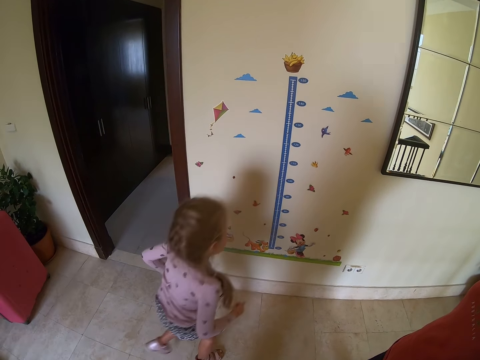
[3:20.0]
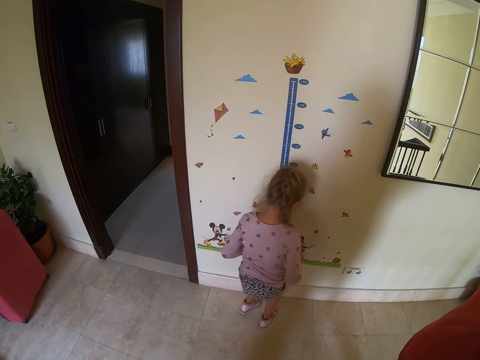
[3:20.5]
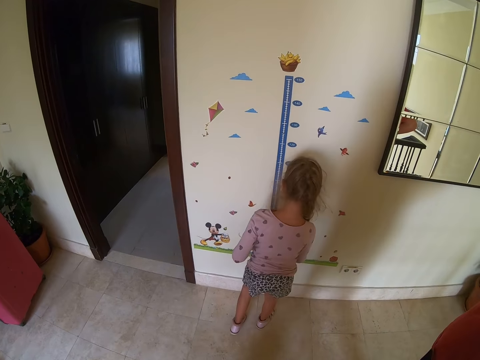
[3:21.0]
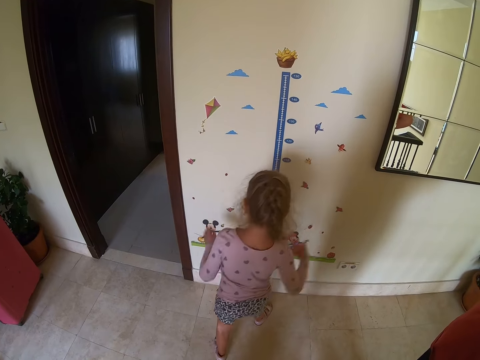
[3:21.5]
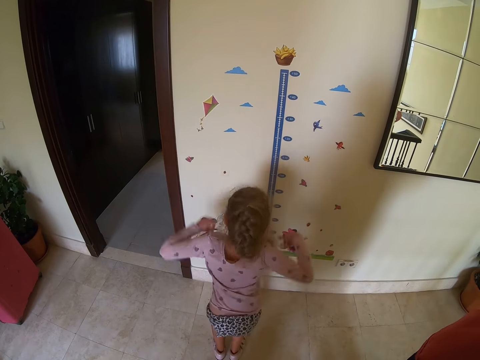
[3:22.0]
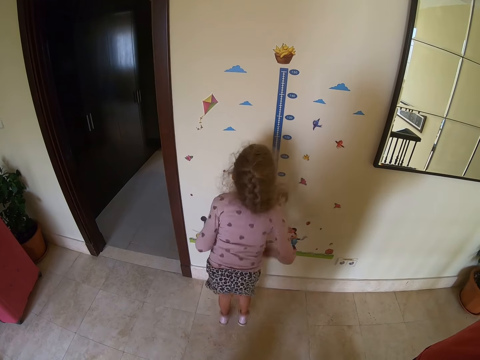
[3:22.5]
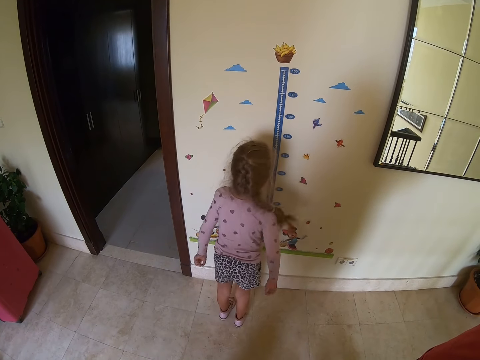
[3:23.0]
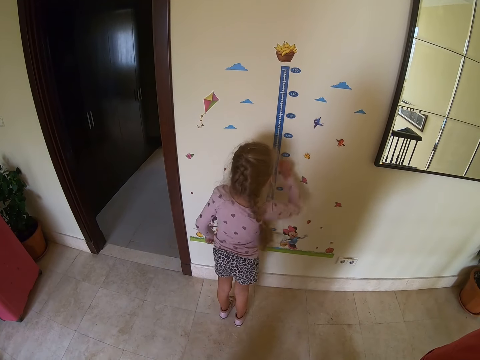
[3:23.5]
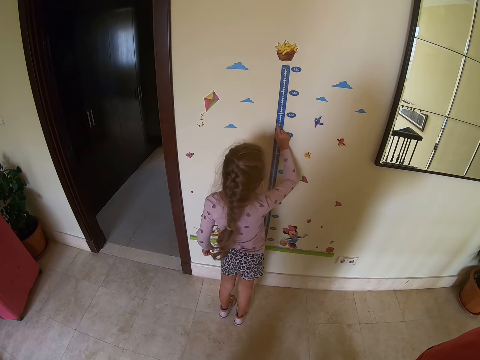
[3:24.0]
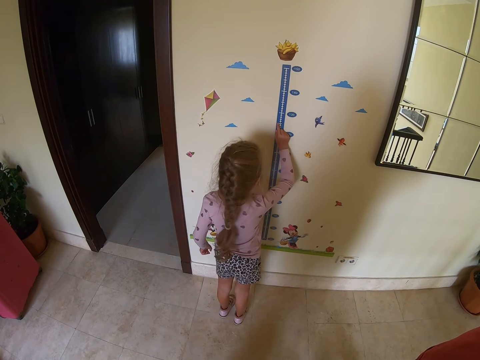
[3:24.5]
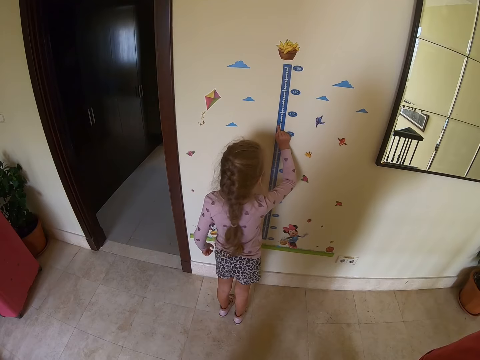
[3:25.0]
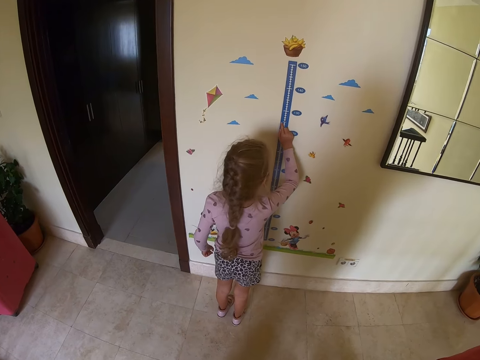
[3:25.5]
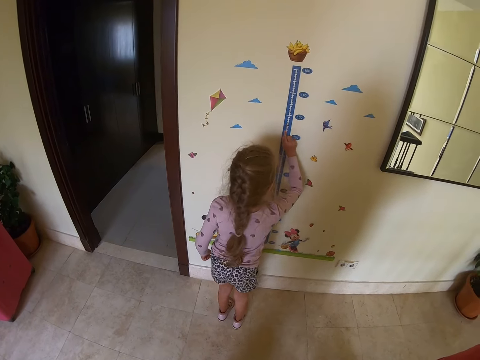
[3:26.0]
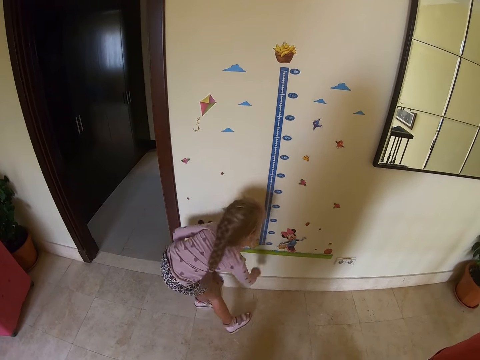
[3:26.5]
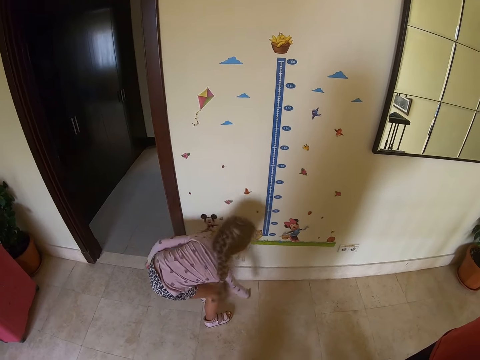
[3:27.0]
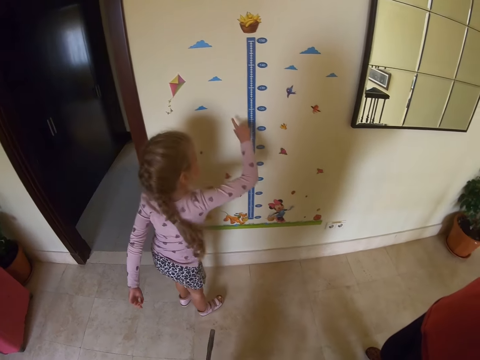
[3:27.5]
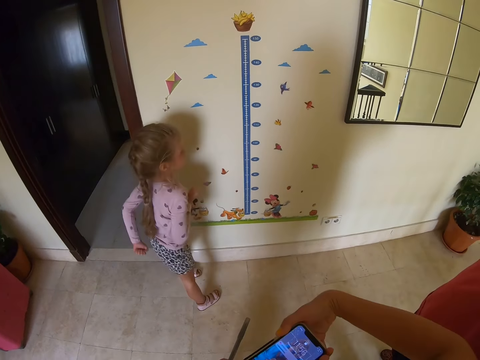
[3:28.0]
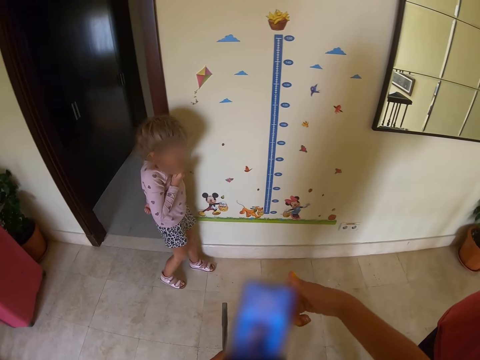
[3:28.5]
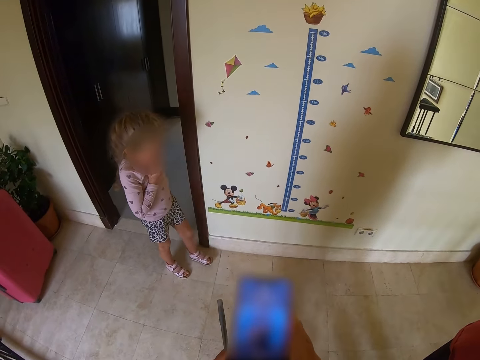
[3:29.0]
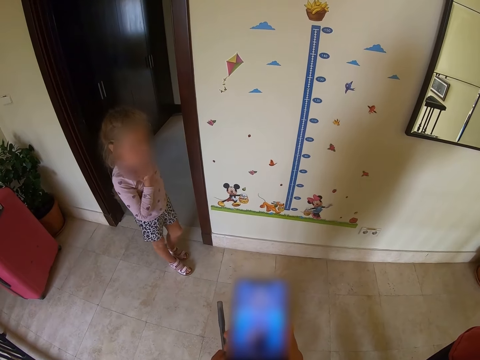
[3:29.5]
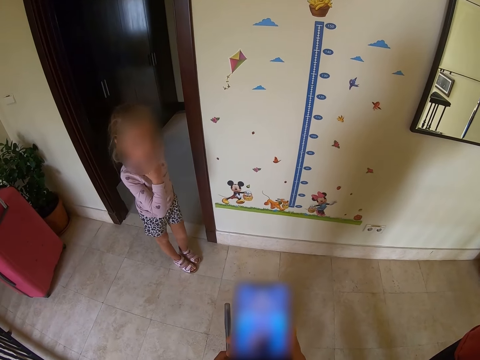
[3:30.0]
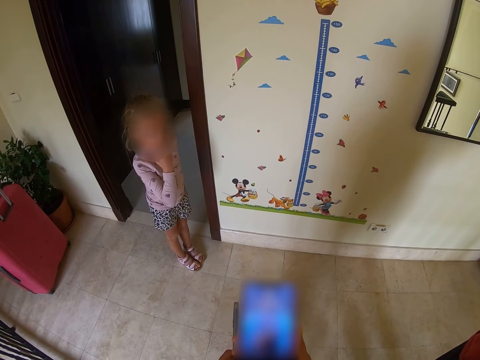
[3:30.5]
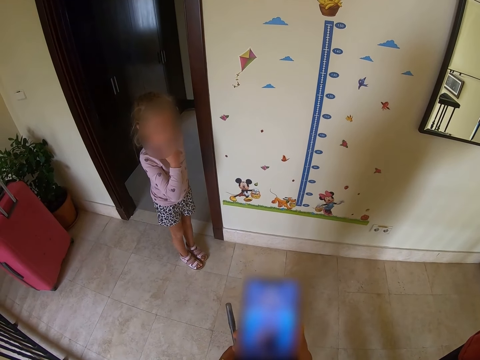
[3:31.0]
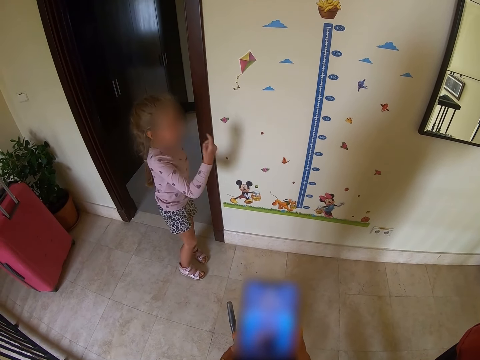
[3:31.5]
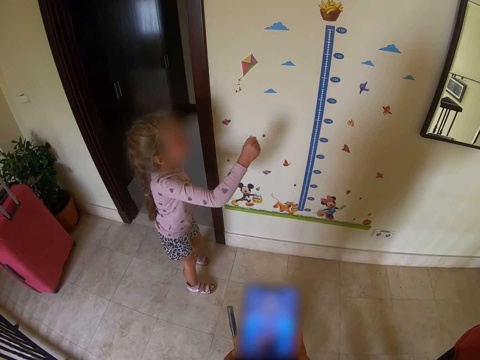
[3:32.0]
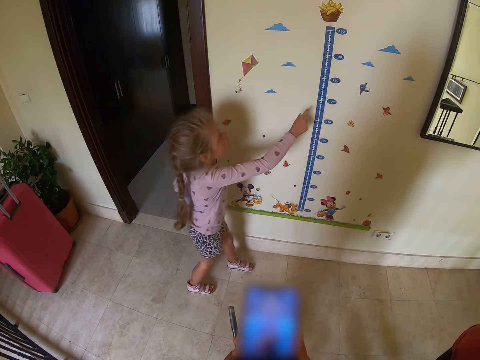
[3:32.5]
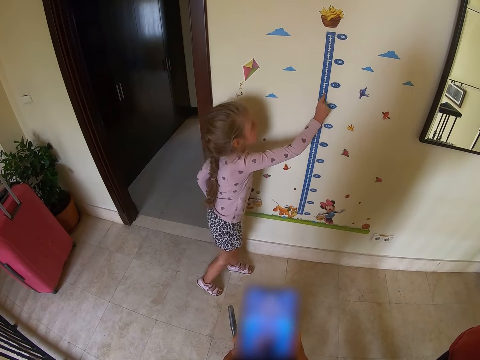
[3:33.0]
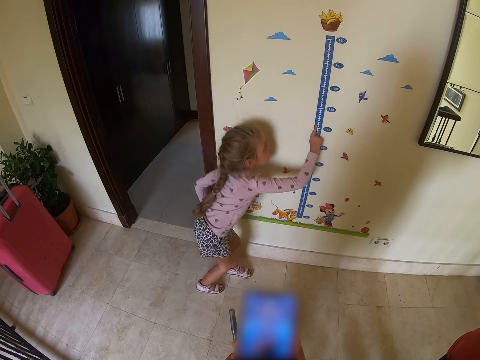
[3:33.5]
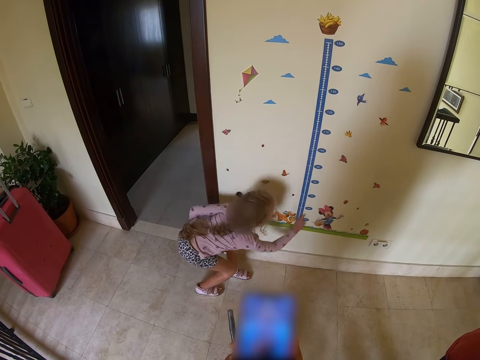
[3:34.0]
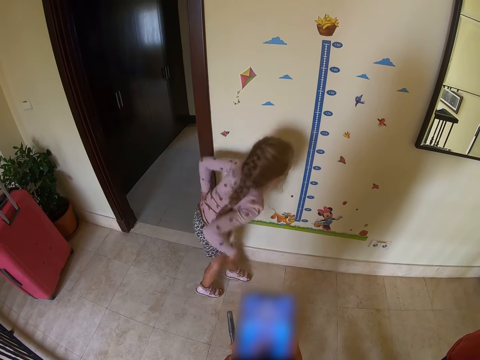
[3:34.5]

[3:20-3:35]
A person jumps up. The person plays. The person touches the wall. The camera wearer dialogues with another person. The first person plays. The camera wearer dials the phone.

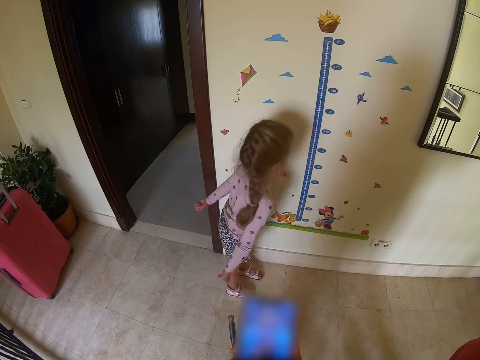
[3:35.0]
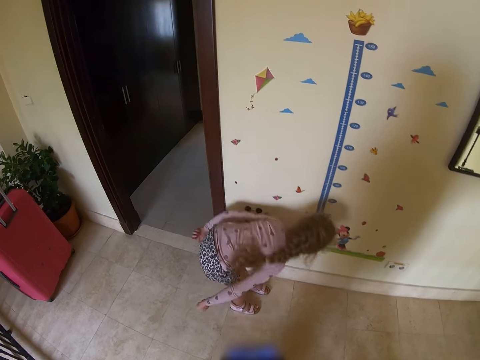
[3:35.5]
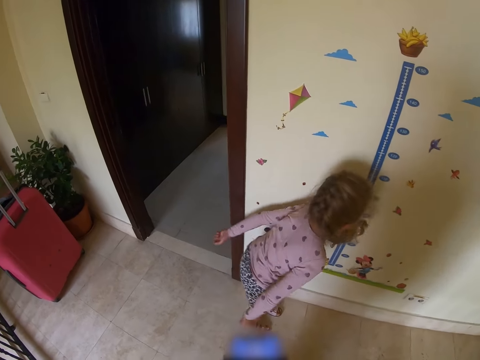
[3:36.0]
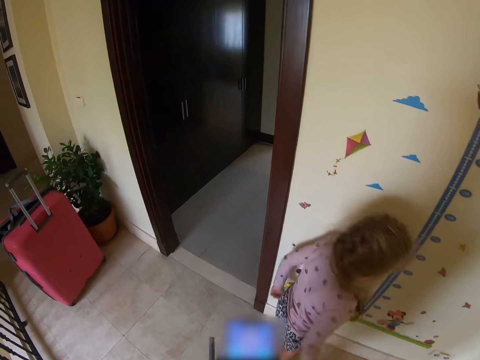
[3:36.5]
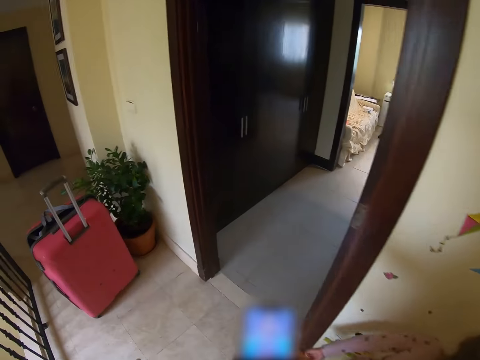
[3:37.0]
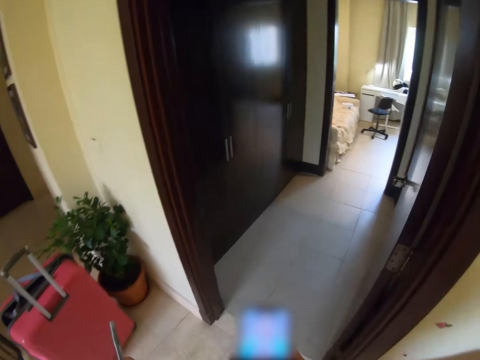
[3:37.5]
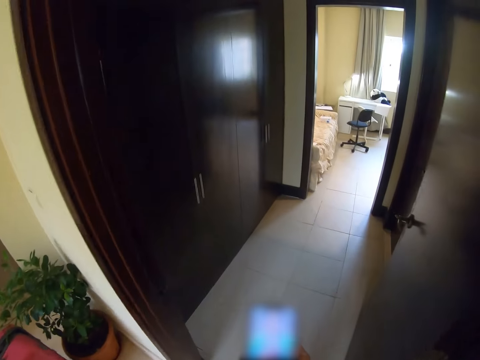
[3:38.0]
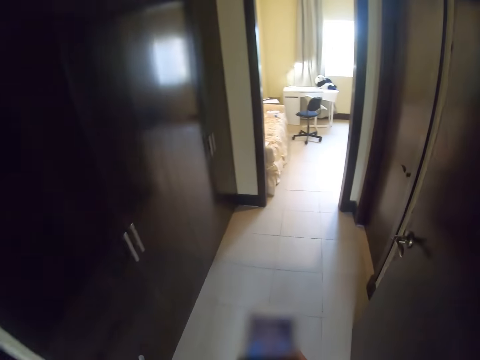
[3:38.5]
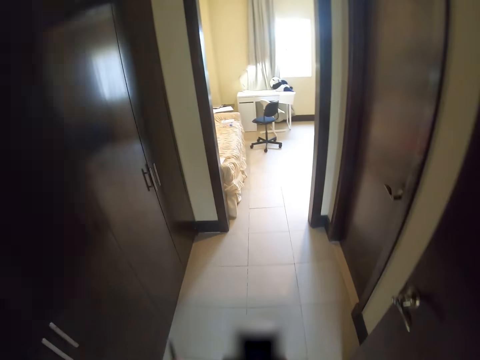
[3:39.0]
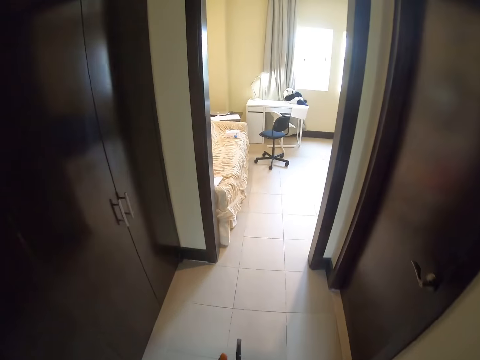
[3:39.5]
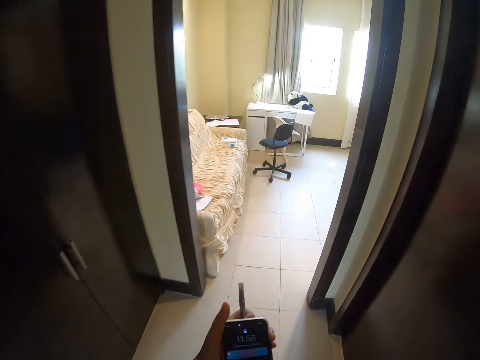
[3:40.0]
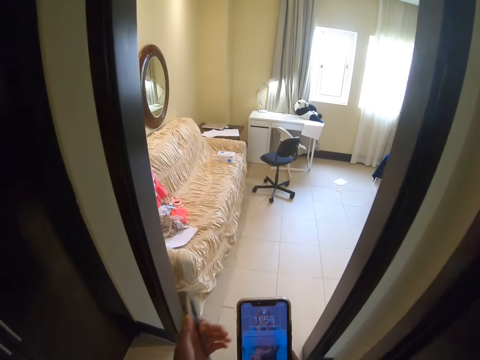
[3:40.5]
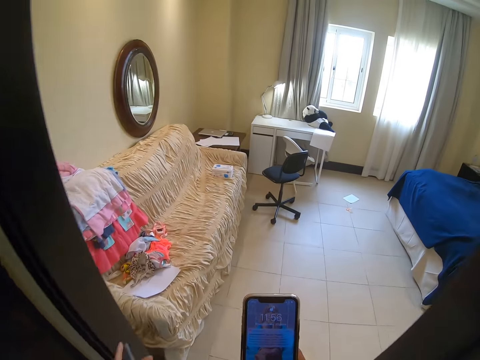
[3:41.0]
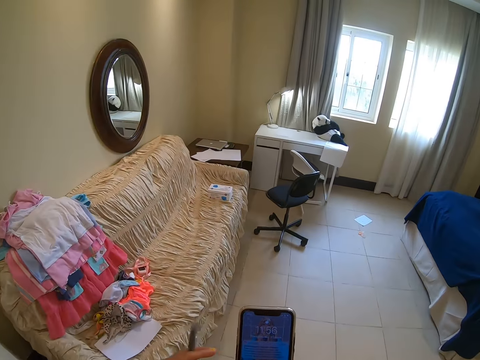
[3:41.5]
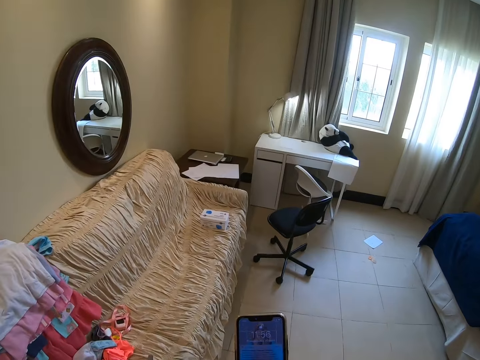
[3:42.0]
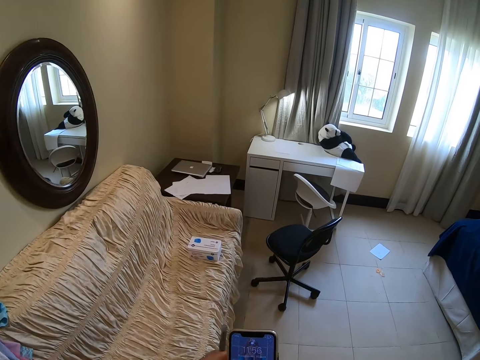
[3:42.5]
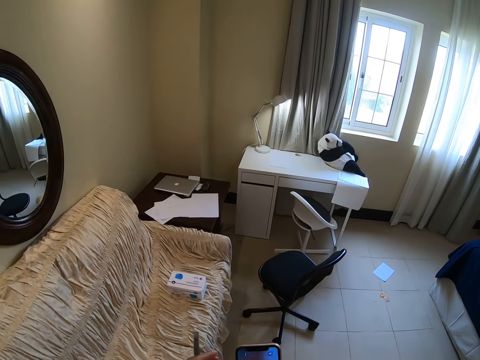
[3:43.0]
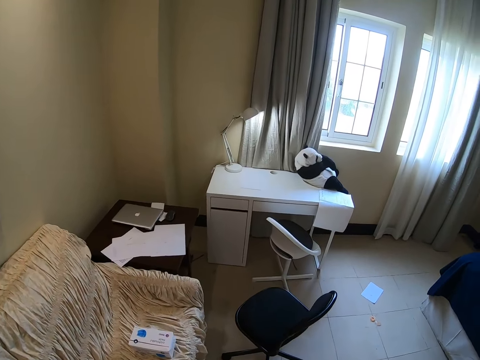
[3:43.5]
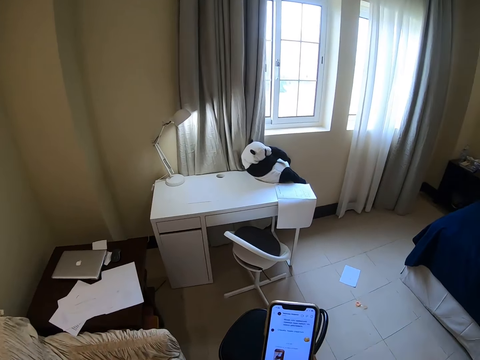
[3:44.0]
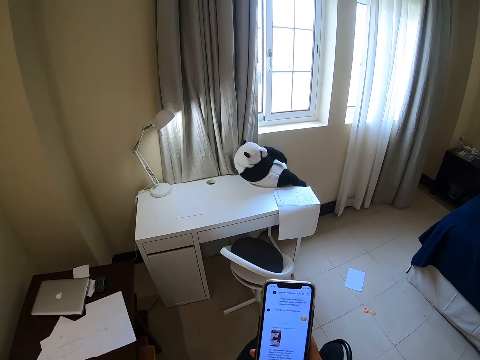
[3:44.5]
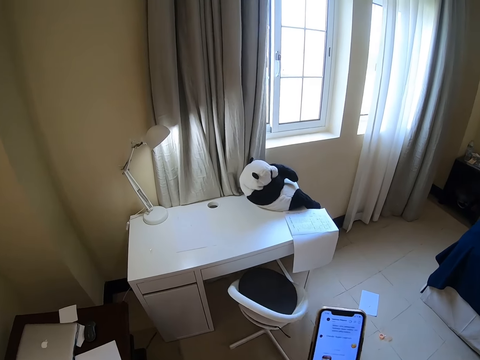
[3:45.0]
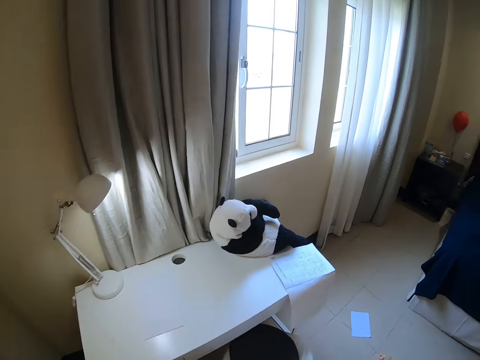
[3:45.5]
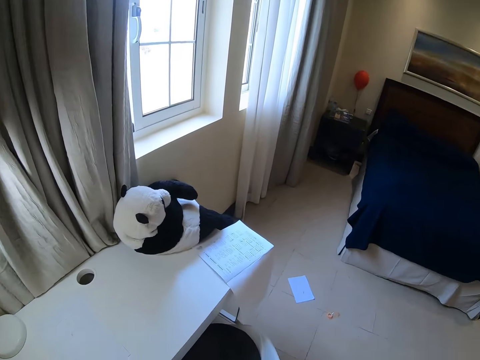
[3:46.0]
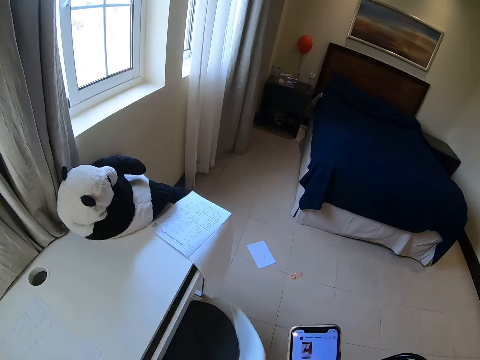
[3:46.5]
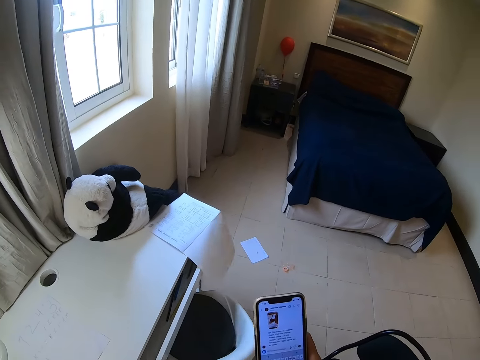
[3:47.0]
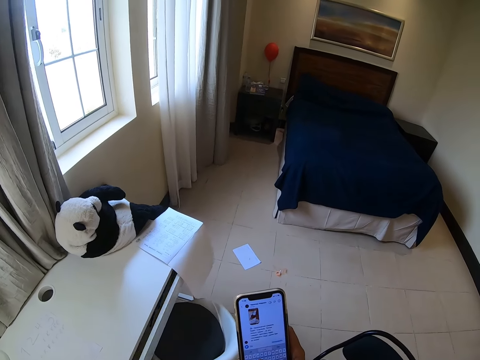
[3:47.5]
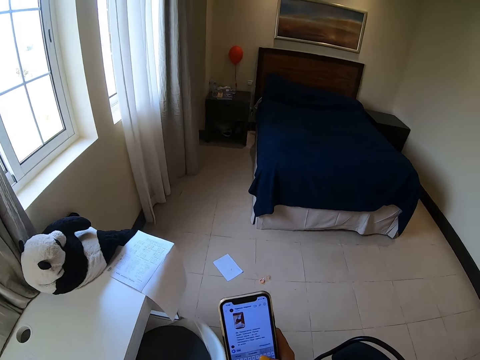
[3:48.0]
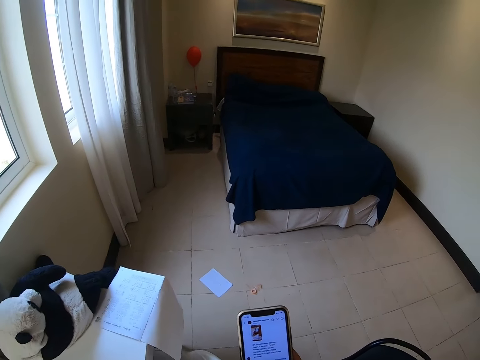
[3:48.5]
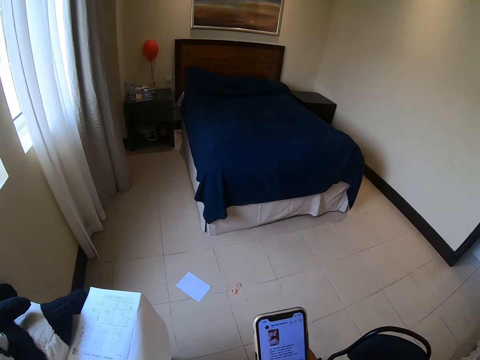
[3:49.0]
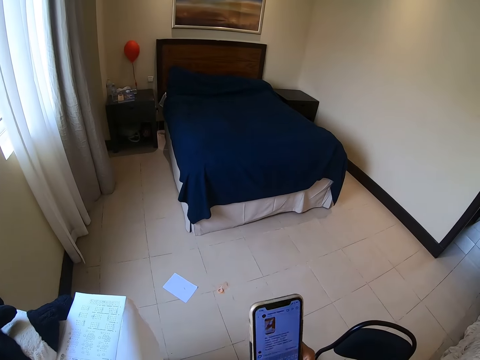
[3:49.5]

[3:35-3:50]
The camera wearer walks to the bedroom. They dial the phone. They put the pen on the table. They open the drawer. They dial the phone.
